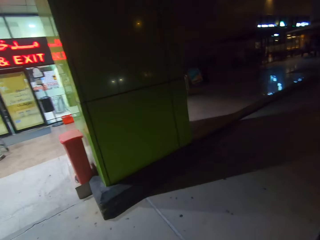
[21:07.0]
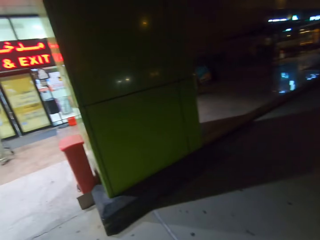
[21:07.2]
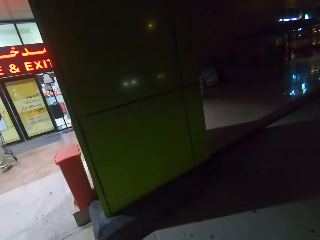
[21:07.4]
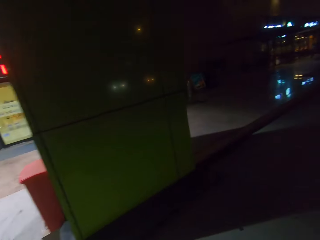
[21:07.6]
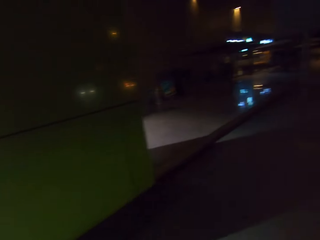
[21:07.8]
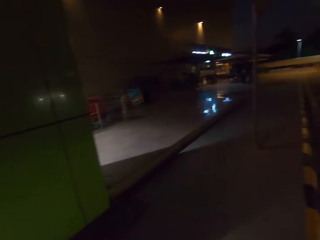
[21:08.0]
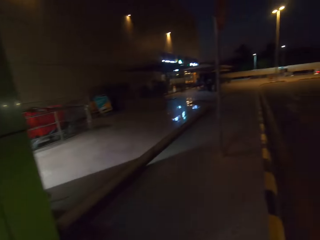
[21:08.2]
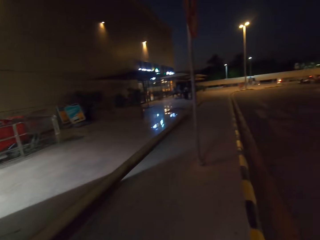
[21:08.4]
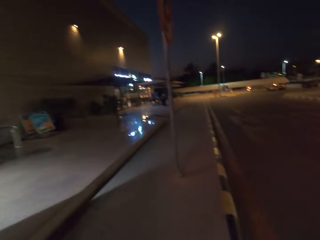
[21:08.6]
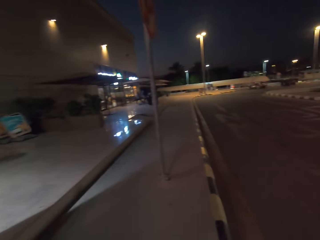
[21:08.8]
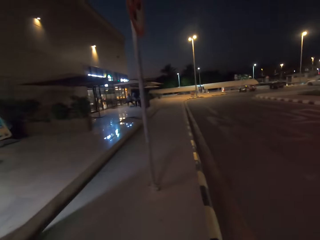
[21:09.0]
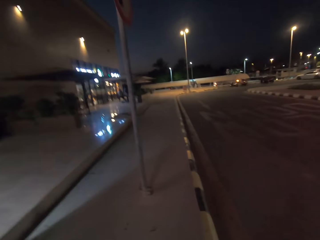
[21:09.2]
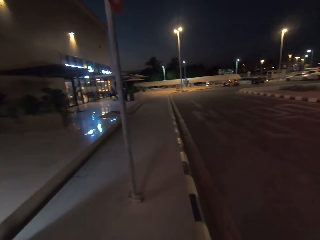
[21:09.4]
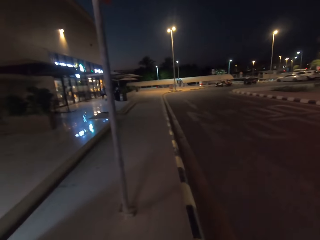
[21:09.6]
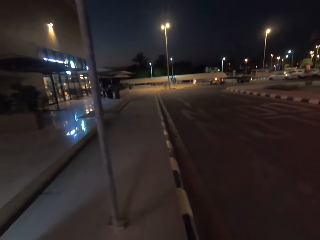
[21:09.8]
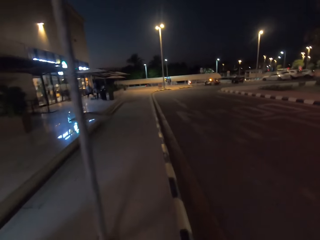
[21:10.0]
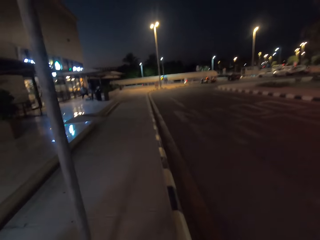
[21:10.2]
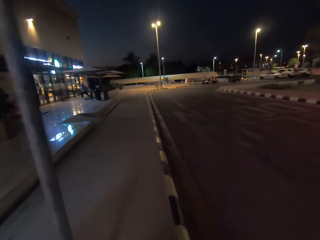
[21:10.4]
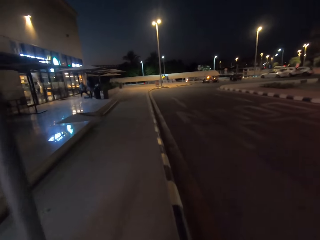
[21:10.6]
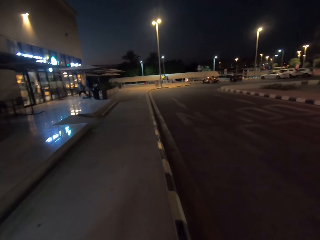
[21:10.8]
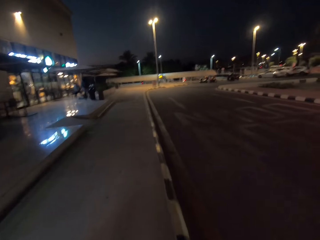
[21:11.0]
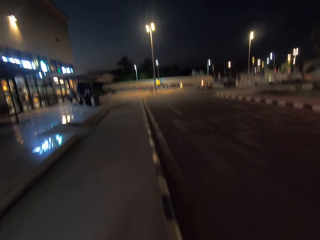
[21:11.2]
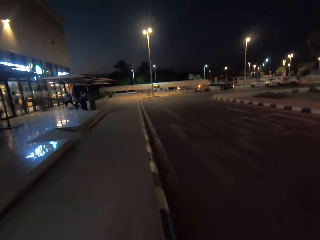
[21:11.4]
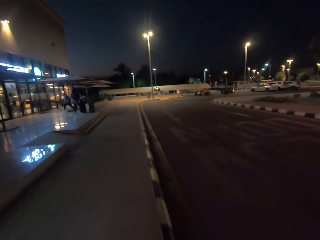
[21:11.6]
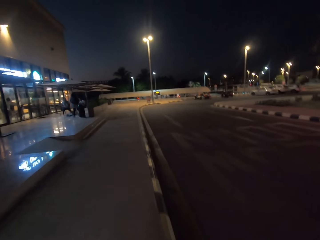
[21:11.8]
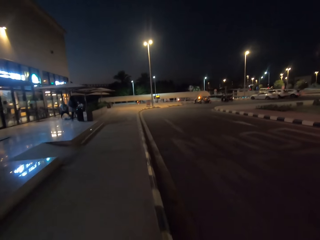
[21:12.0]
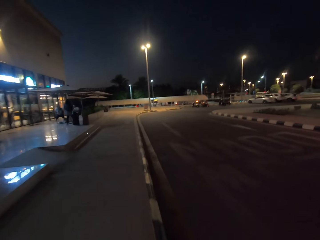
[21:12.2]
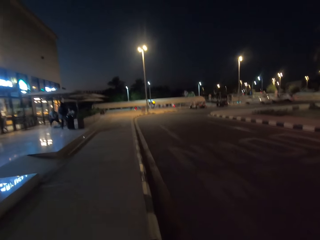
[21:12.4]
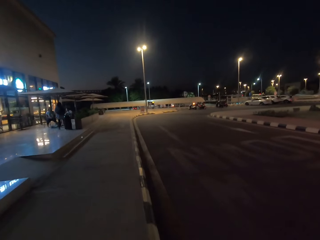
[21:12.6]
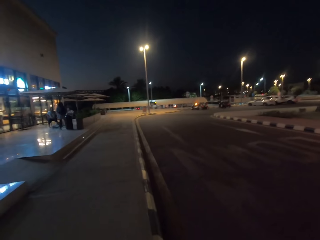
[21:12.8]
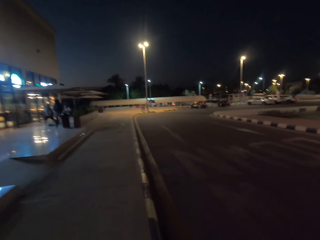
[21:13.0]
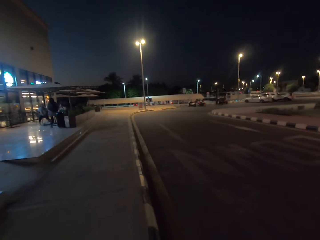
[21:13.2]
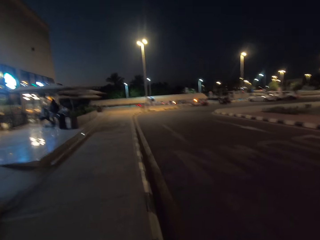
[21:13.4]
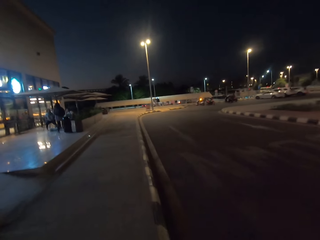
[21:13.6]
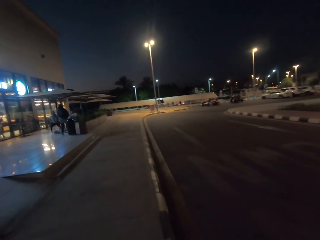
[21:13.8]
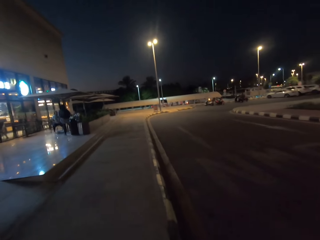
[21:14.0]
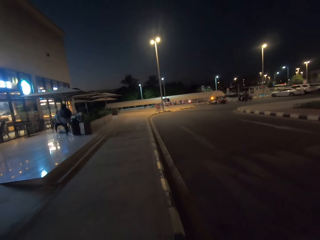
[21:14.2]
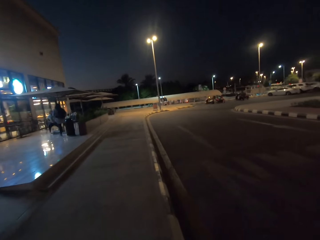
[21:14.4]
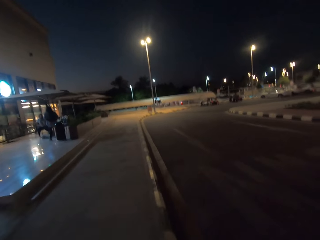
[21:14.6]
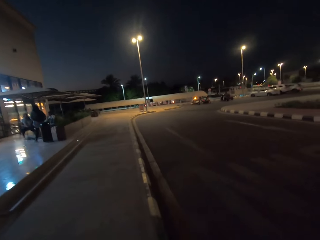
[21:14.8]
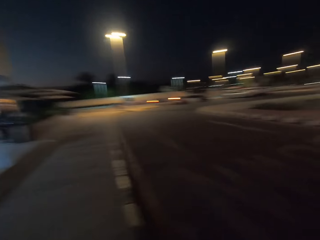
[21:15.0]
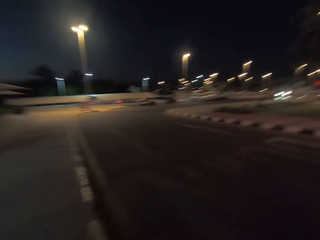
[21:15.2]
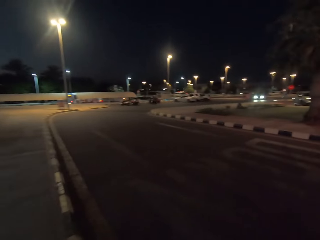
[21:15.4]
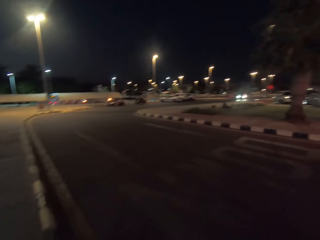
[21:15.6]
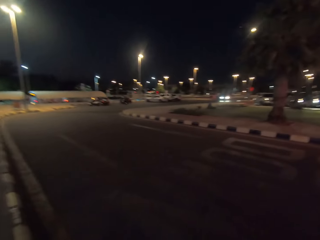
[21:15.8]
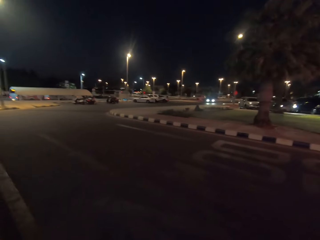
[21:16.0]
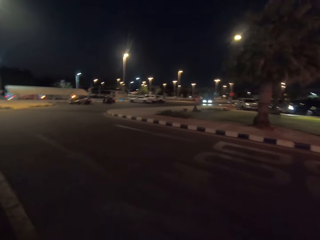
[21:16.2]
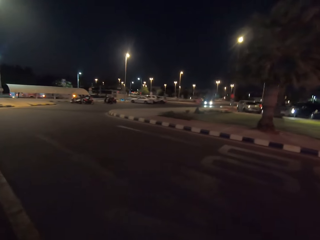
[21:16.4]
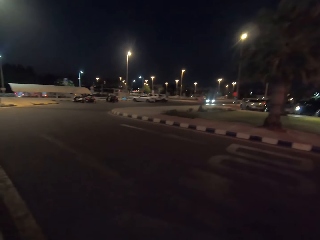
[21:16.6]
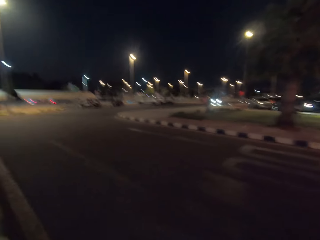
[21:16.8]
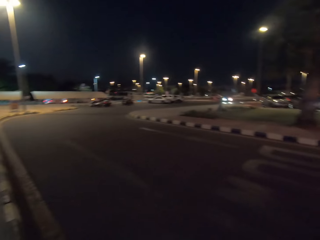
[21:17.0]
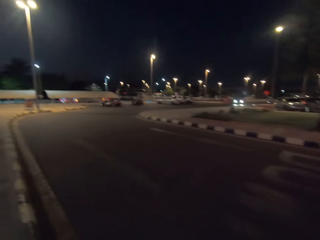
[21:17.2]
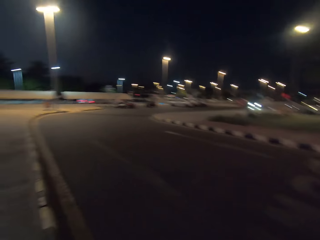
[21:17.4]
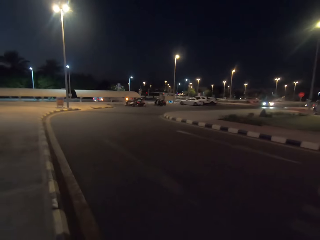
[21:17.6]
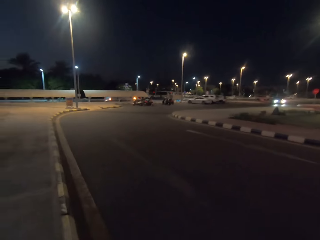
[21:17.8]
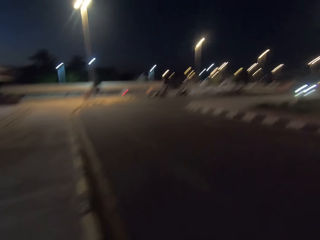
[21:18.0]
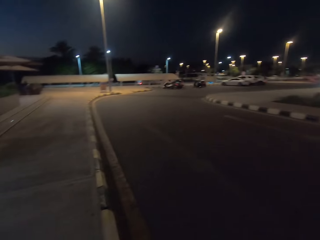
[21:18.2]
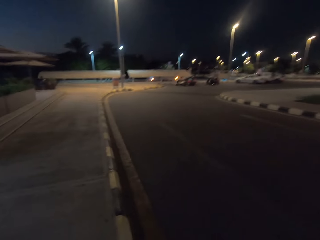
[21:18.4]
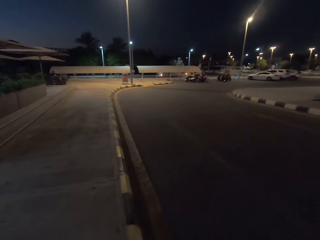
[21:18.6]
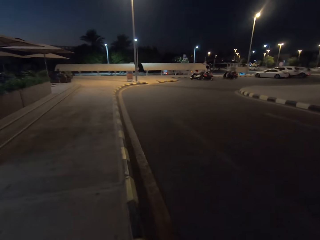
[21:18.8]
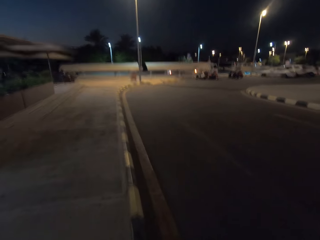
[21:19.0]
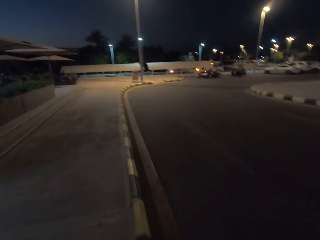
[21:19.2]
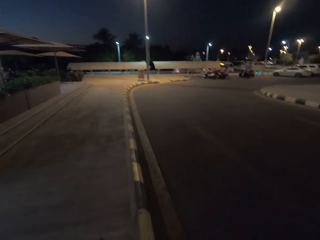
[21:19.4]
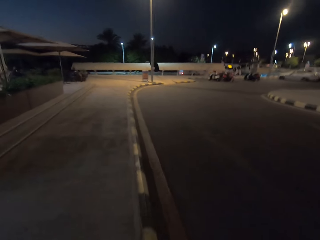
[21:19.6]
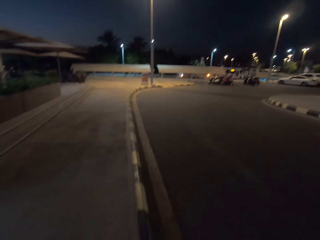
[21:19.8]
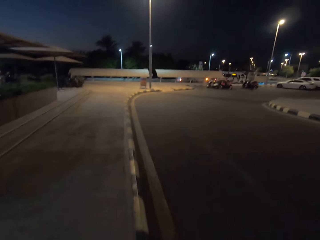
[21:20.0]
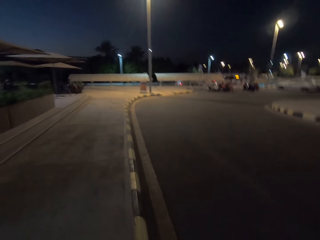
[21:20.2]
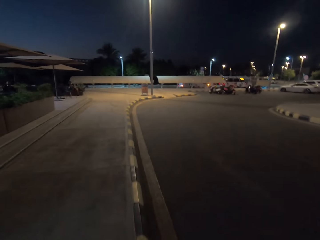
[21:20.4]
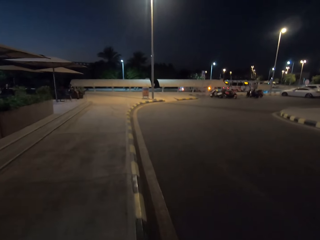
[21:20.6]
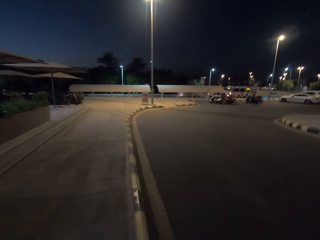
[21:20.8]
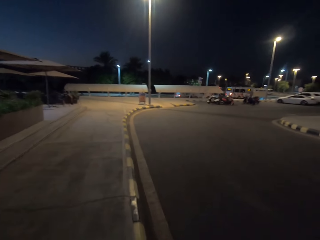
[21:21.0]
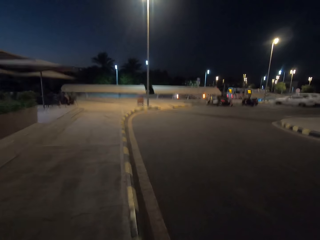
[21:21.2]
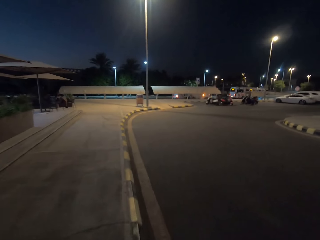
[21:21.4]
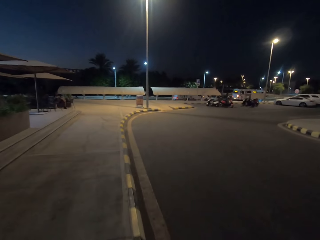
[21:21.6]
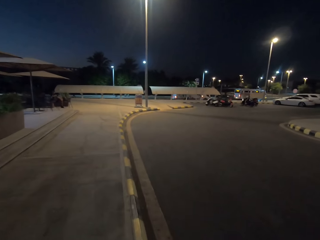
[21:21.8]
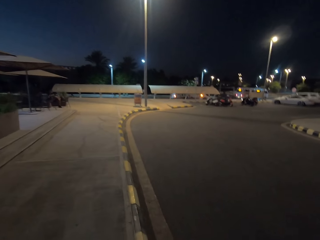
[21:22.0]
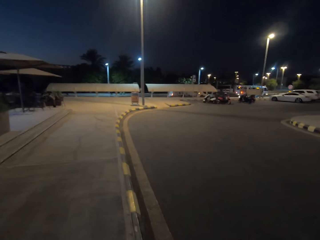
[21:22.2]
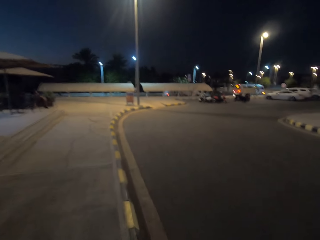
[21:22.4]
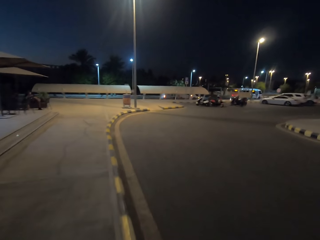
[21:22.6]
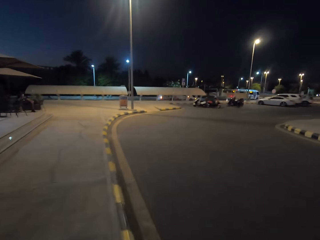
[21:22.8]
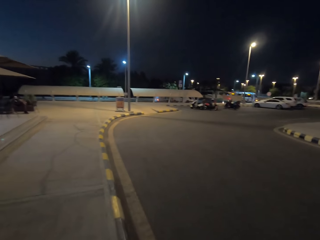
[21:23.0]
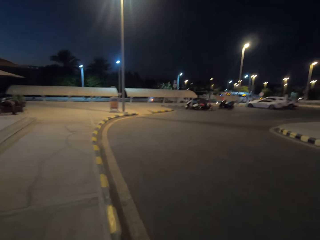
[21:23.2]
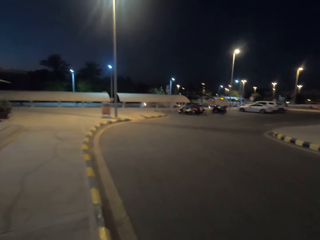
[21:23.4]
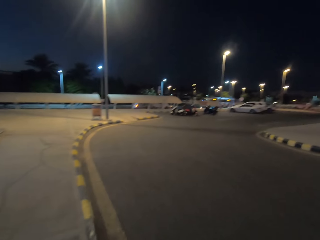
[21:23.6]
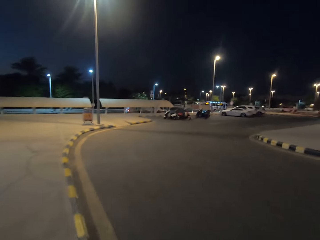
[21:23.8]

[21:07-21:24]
The camera wearer walks along the sidewalk. They look around the parking lot. They walk along the sidewalk.

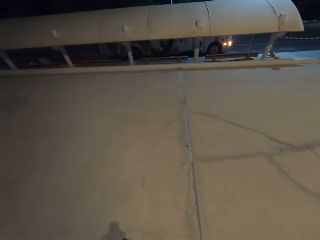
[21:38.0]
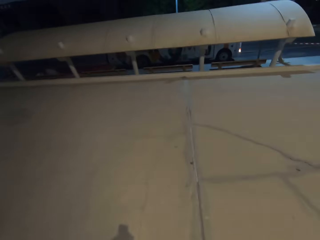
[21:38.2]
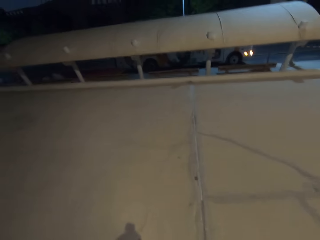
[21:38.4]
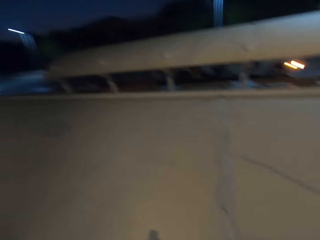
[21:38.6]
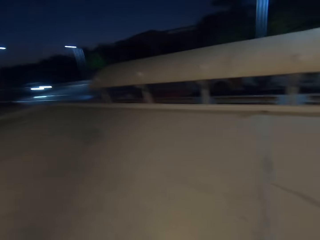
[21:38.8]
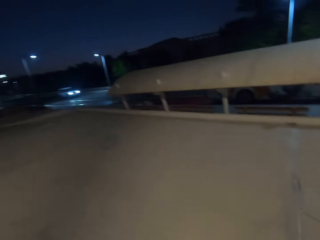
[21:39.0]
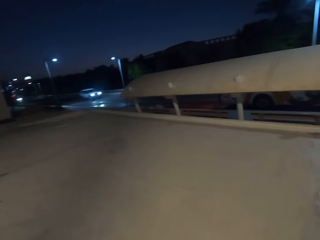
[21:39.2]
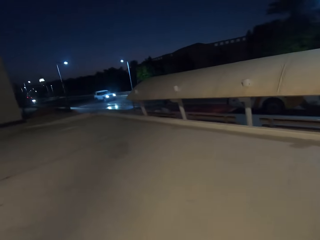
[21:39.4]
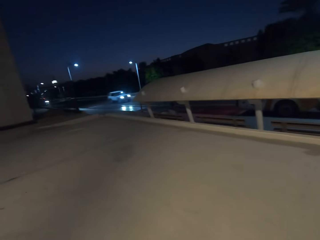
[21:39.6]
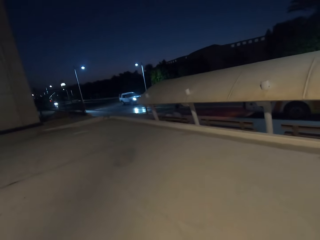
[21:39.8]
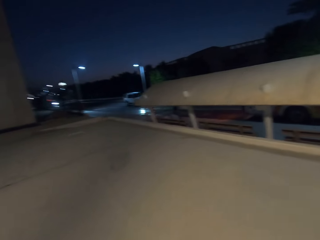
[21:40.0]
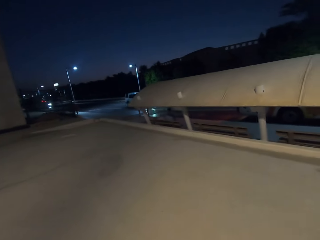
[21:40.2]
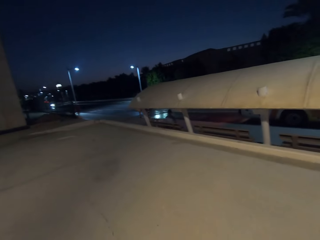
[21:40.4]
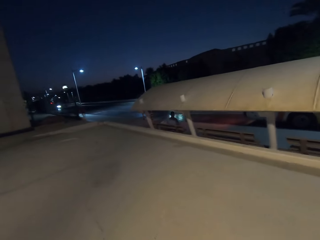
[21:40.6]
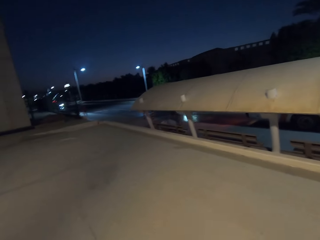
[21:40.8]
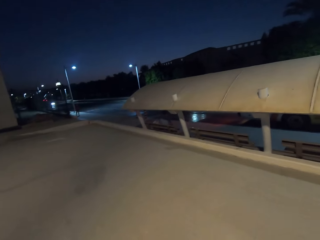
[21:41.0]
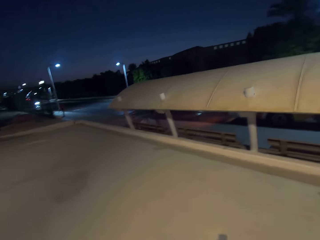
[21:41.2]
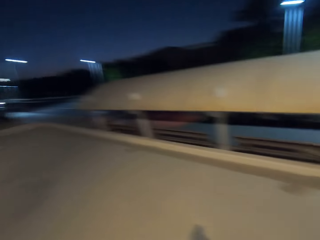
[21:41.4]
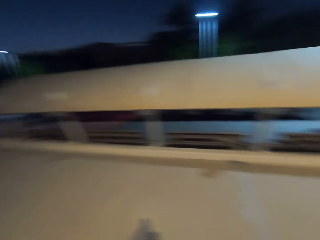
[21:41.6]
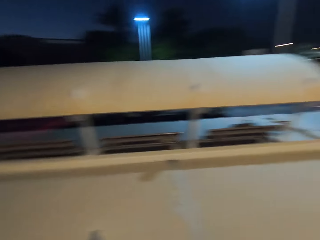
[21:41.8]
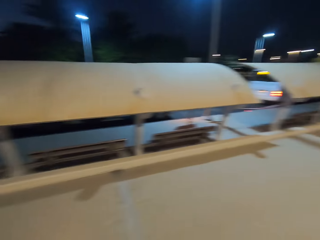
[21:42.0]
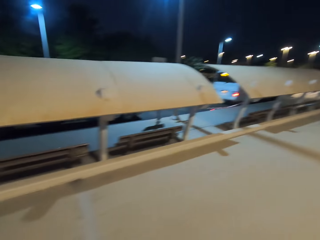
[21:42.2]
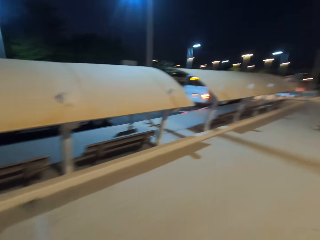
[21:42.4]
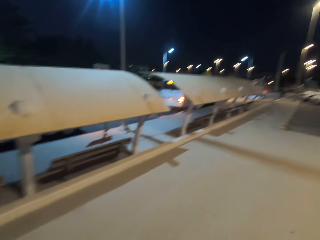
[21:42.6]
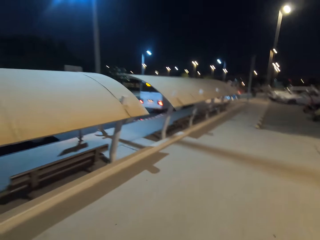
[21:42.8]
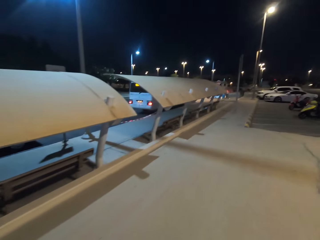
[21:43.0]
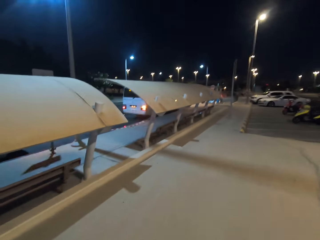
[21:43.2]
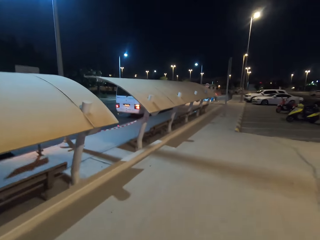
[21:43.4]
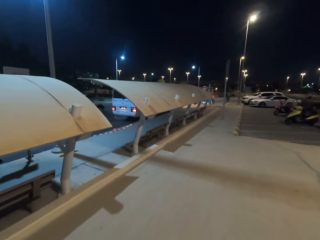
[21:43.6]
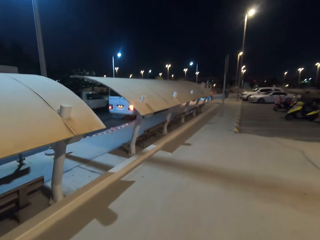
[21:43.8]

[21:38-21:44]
The camera wearer looks around. They walk on the sidewalk.
